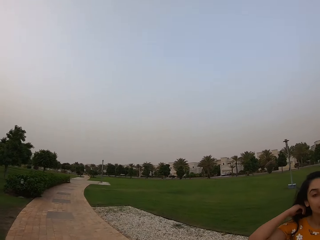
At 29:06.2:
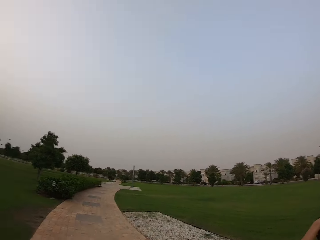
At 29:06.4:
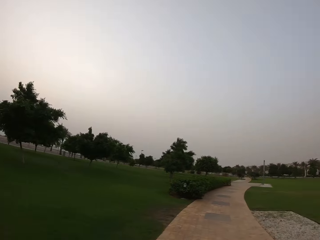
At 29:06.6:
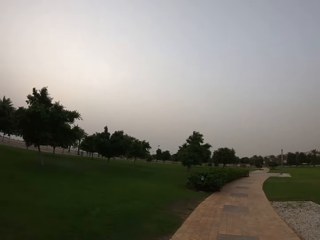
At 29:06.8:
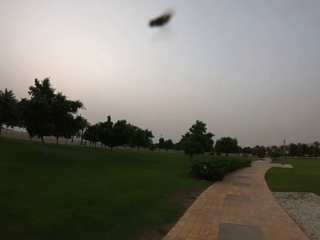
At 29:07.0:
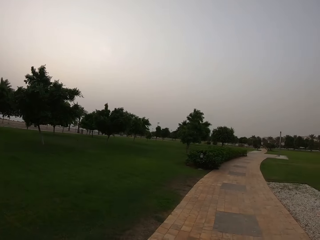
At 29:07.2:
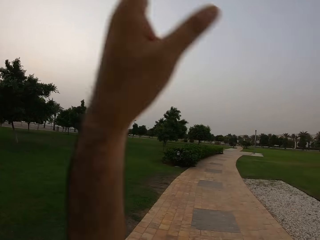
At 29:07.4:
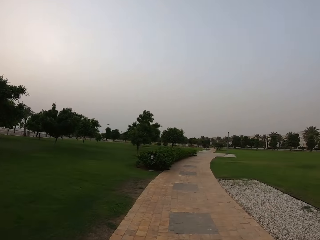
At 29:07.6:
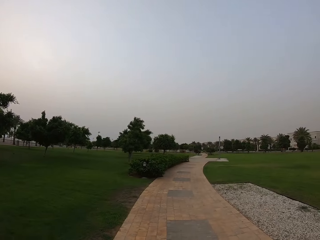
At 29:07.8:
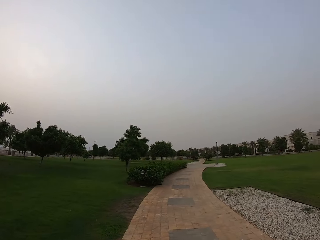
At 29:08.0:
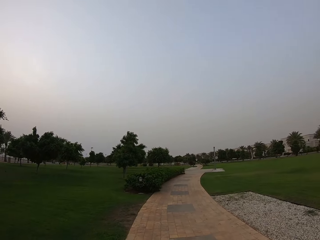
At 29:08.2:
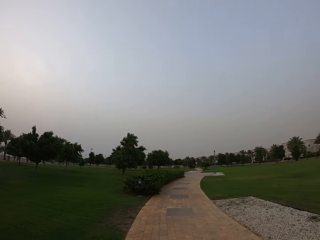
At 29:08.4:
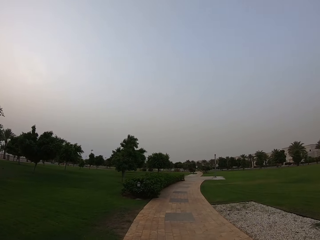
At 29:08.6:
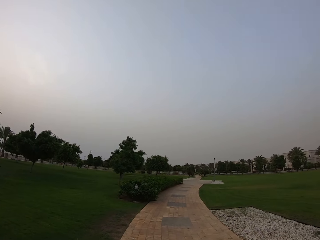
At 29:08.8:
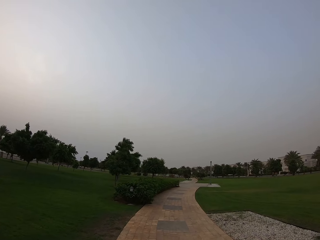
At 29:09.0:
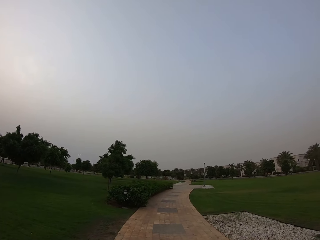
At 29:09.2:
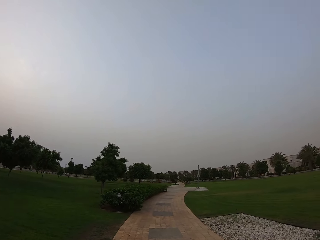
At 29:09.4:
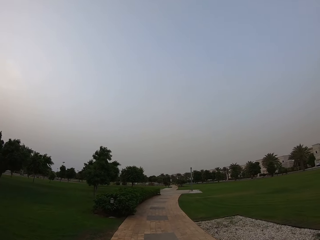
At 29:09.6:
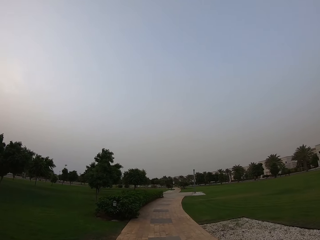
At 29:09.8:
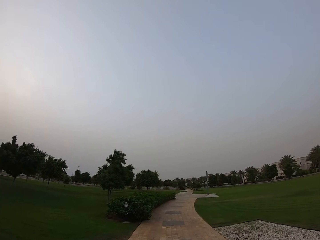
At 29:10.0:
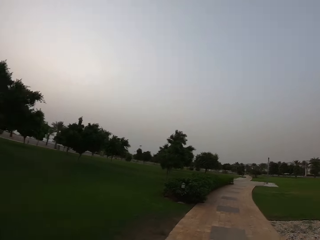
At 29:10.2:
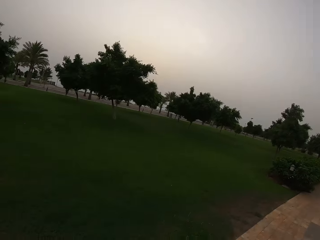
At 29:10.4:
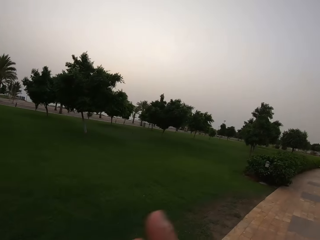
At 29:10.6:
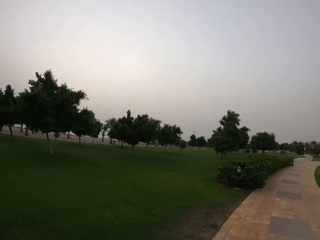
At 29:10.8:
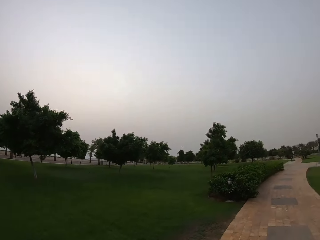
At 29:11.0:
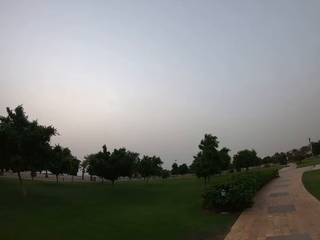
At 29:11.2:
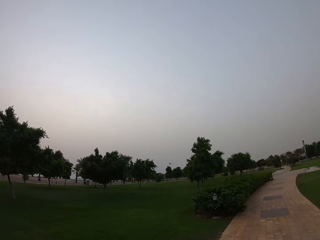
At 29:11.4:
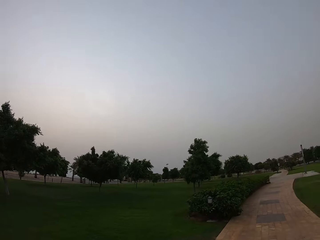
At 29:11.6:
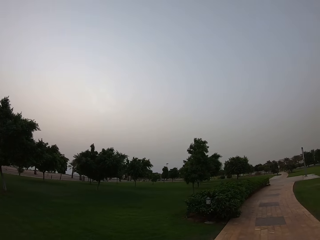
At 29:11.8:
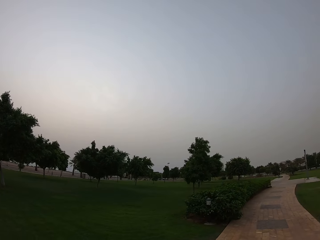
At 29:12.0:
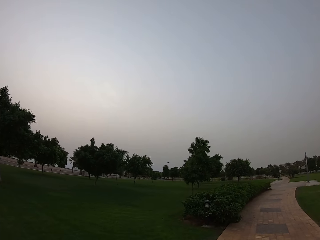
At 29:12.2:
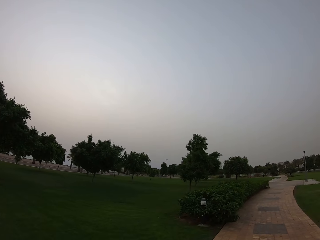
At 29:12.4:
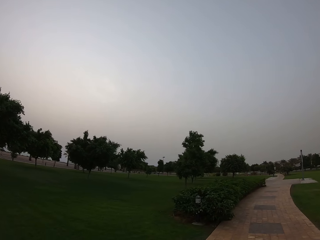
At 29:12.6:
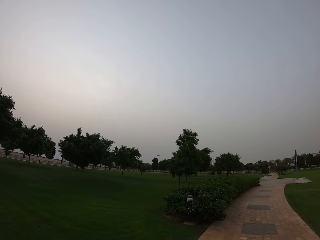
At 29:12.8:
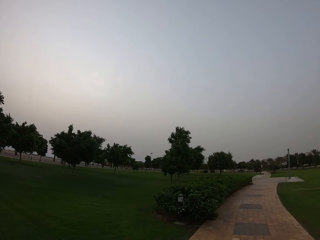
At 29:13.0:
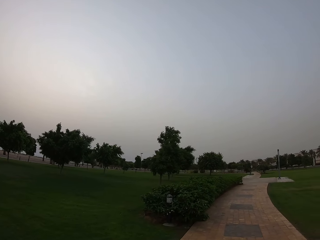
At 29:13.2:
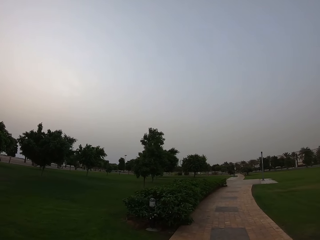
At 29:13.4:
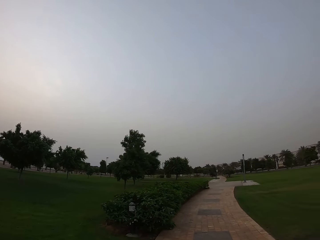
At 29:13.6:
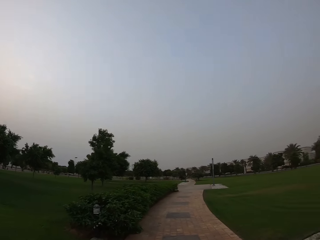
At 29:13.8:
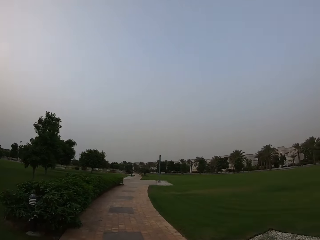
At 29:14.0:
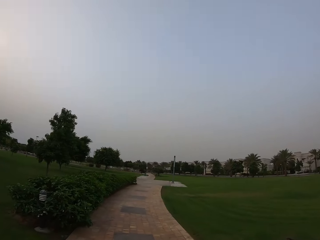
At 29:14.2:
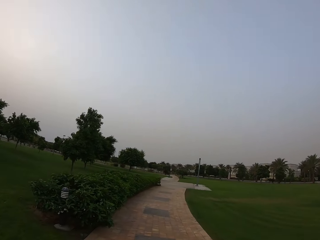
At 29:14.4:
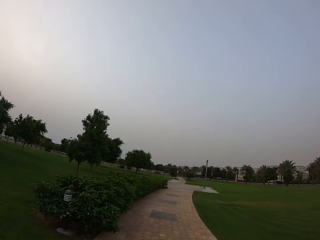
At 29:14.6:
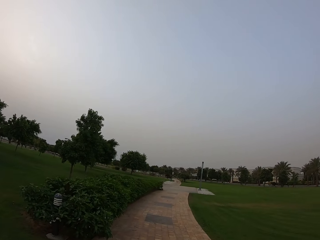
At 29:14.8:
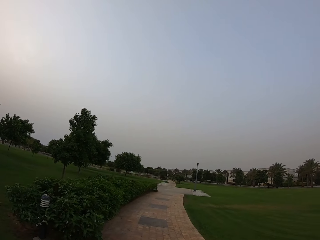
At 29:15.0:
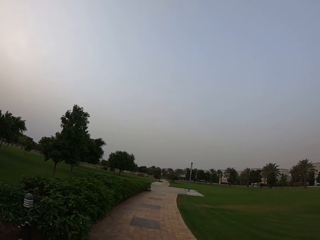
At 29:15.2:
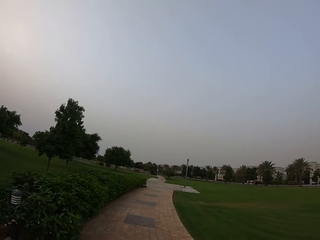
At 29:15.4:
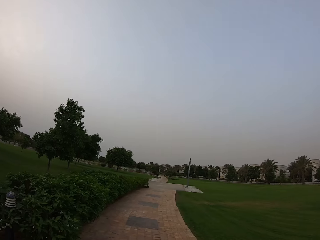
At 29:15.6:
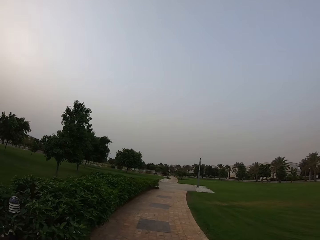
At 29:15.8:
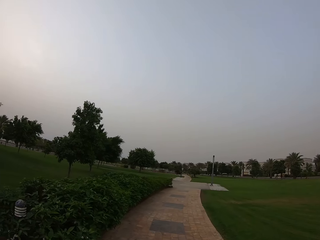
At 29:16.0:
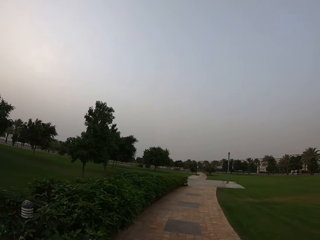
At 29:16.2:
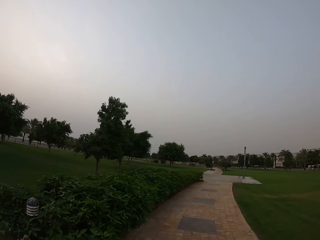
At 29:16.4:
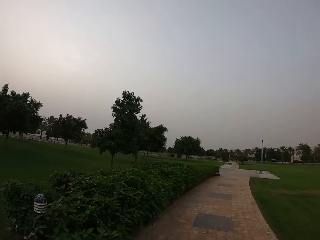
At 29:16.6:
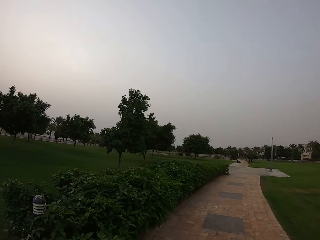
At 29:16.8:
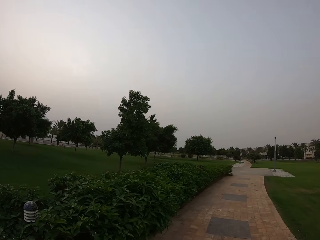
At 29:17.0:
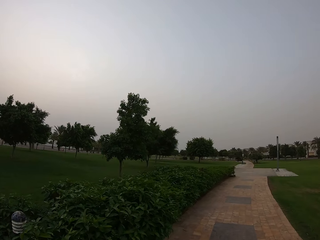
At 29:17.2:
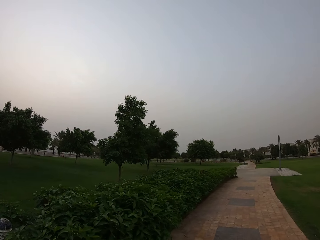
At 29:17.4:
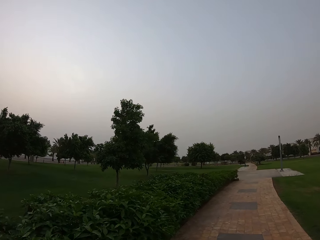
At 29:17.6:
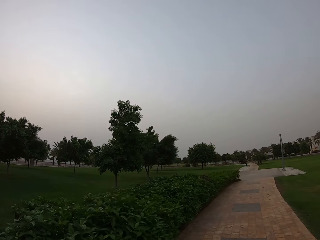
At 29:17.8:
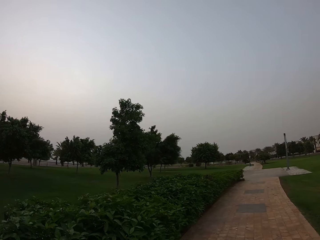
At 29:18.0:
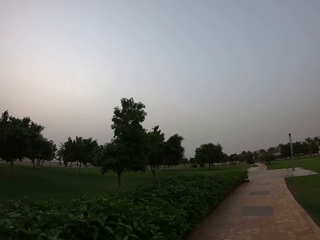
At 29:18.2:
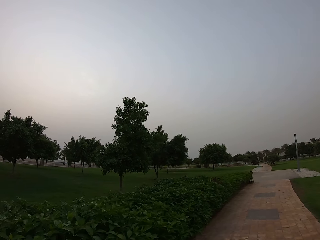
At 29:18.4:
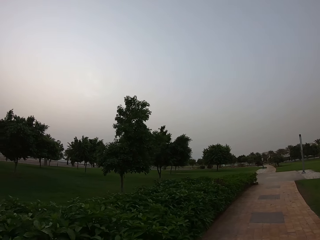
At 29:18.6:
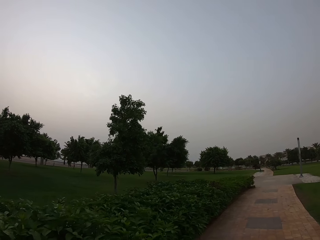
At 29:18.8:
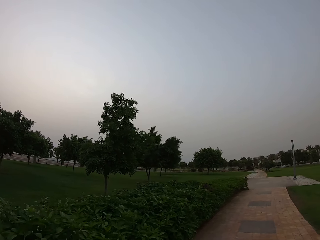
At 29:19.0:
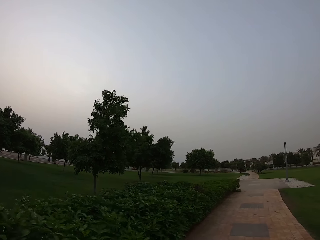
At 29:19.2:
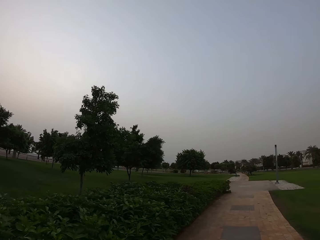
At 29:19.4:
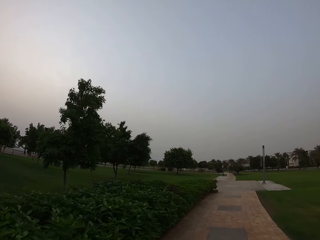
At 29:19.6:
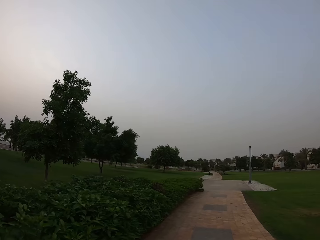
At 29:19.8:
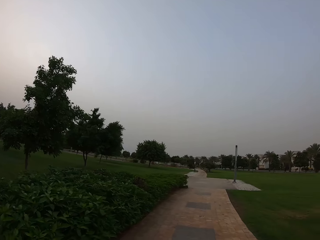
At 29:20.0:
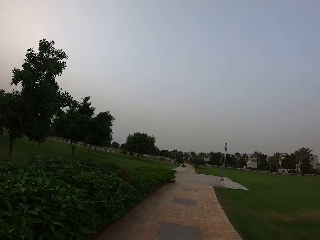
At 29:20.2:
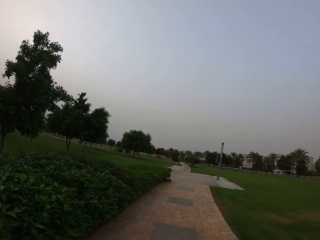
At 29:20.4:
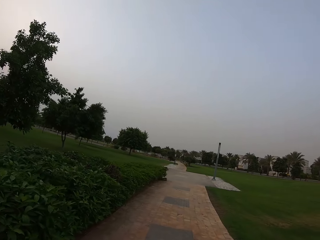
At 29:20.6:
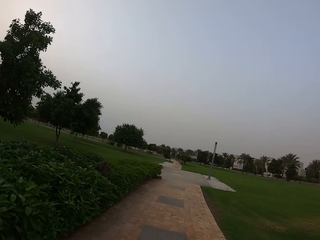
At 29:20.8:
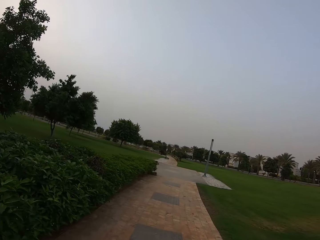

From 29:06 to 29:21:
The camera wearer walks on the walkway. He swings his hand. He walks on the walkway. He looks at the field. He walks on the walkway.

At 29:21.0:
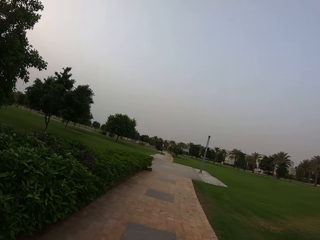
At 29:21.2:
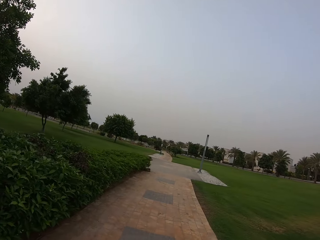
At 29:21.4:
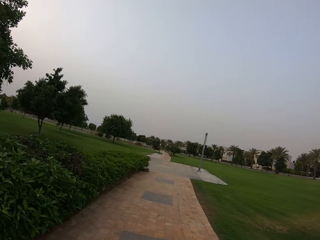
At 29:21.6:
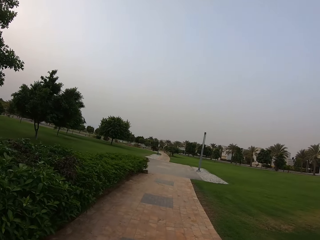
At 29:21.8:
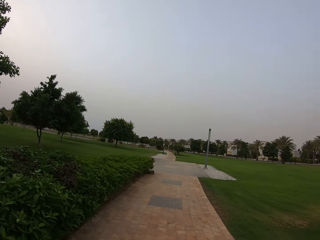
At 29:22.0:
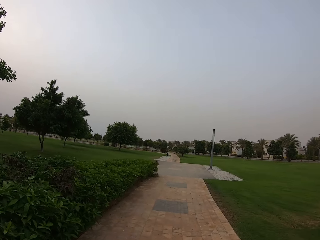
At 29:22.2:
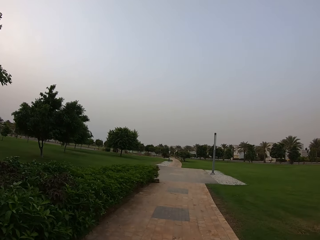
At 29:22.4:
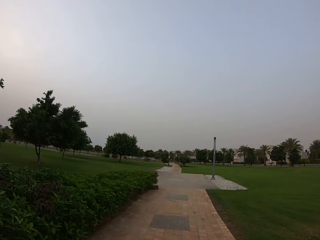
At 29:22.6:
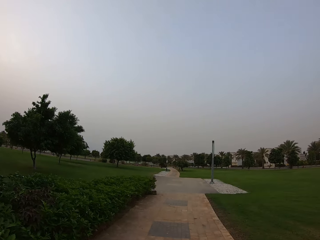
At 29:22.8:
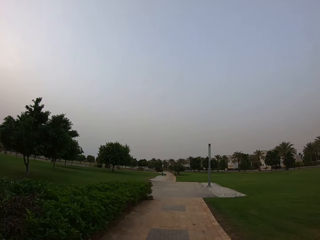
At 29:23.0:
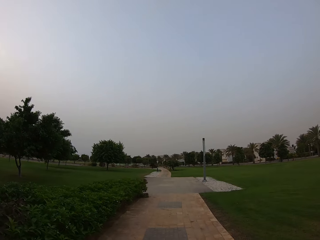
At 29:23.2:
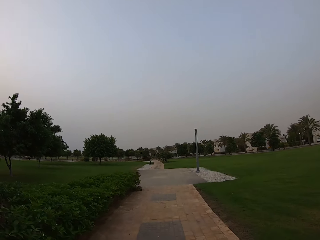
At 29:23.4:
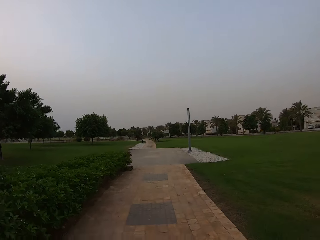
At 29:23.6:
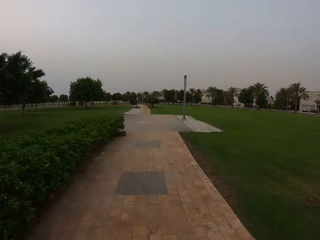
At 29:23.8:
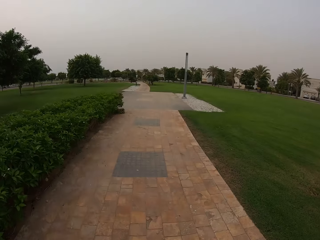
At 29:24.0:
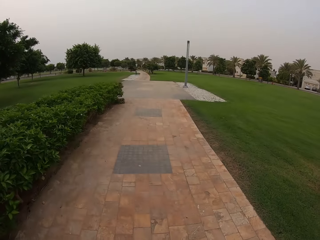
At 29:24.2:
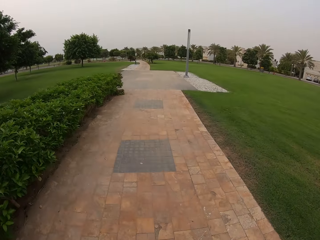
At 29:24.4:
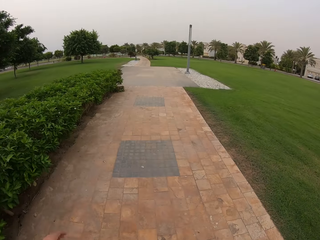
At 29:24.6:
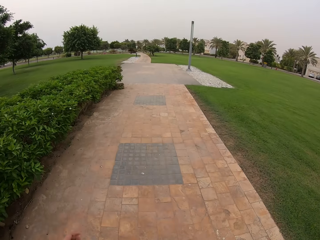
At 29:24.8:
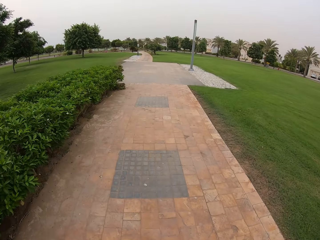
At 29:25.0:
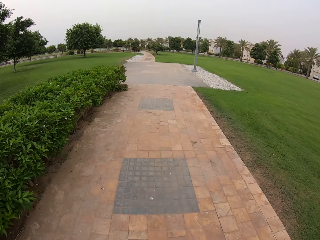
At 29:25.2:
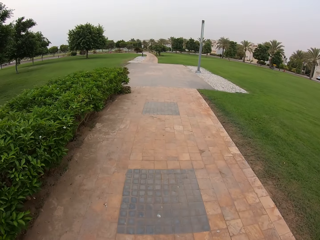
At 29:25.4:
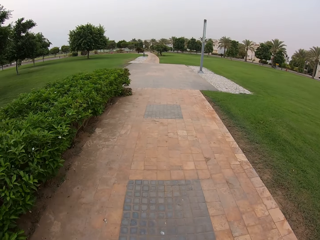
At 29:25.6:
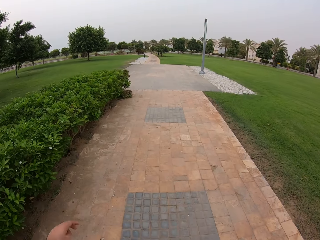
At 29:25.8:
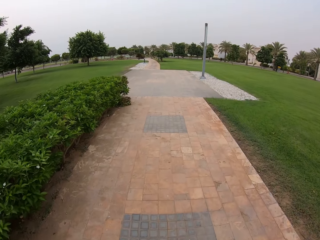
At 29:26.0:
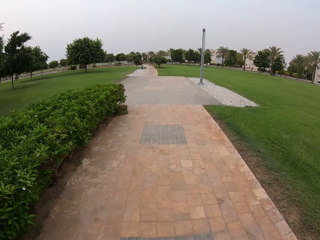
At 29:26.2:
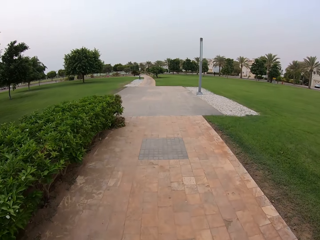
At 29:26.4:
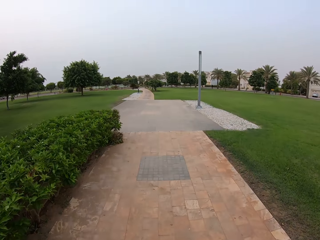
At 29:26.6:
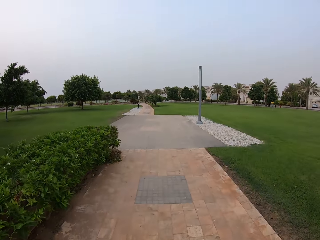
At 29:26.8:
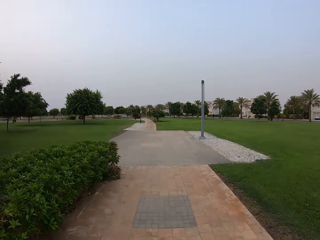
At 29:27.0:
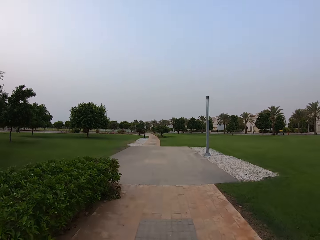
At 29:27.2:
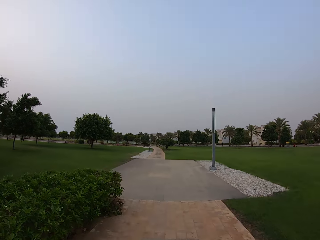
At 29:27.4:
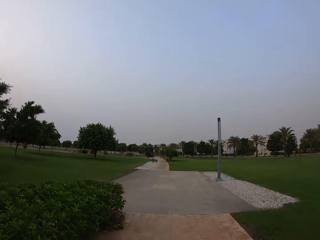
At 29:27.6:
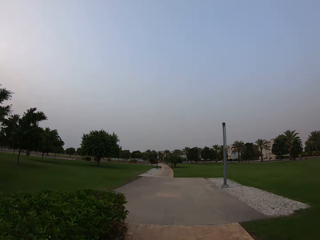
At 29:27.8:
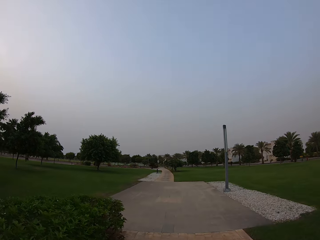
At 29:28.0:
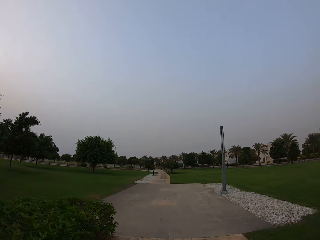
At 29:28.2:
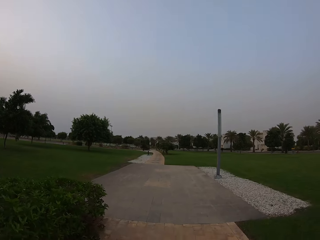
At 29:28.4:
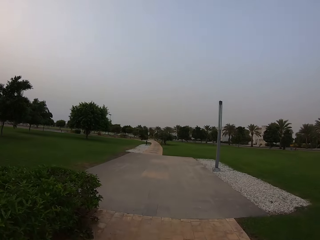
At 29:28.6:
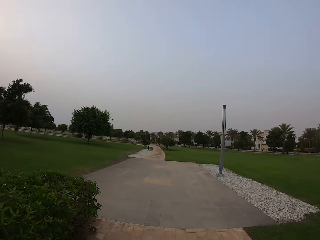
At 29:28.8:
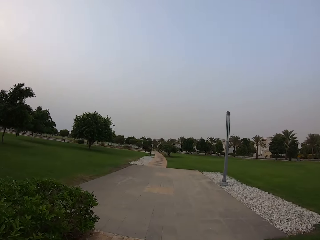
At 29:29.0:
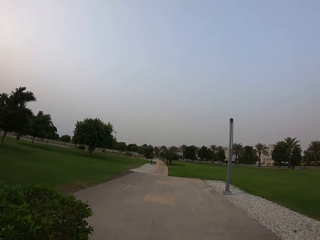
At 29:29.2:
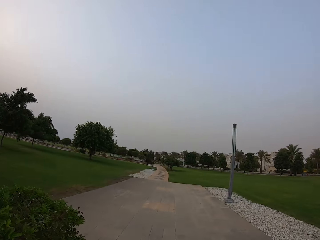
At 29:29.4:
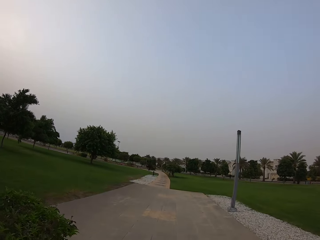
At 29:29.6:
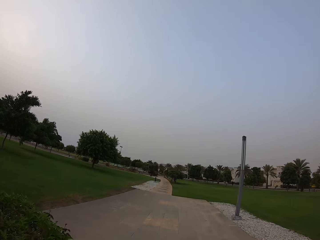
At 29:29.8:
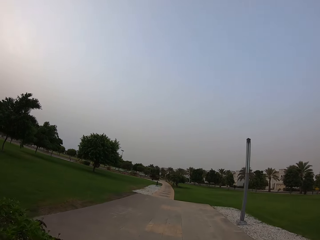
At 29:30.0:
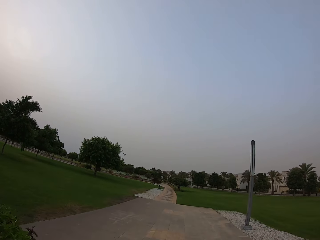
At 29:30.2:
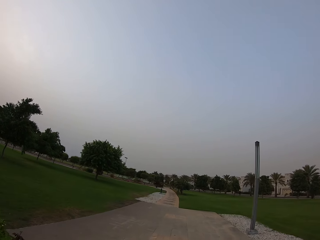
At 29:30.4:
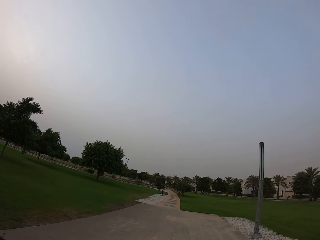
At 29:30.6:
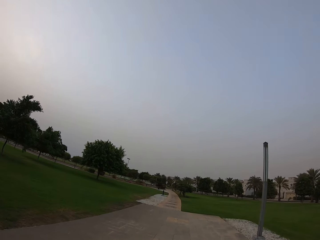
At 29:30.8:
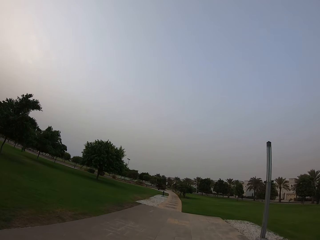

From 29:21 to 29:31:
The camera wearer looks on the walkway.
